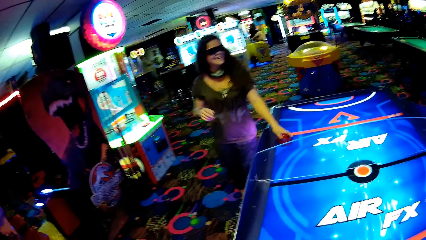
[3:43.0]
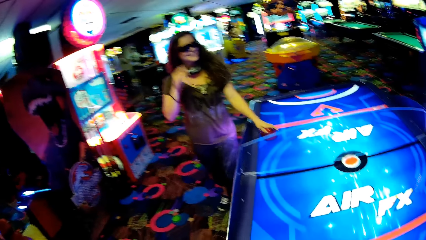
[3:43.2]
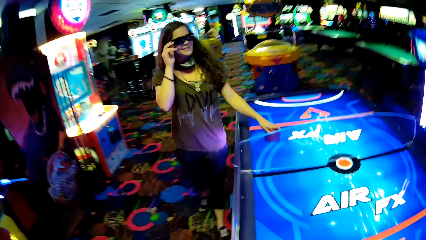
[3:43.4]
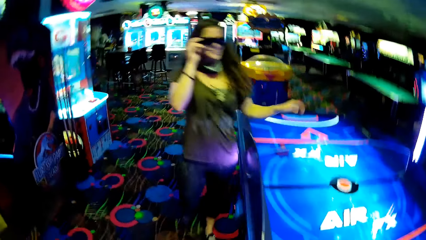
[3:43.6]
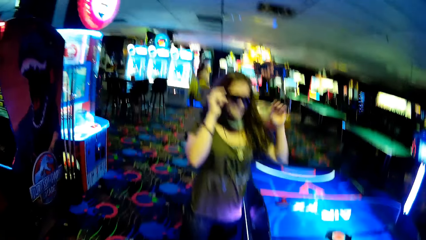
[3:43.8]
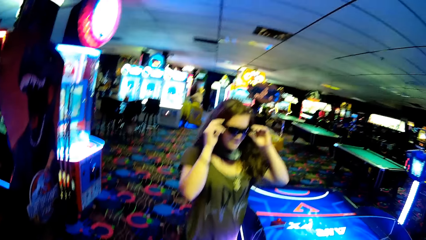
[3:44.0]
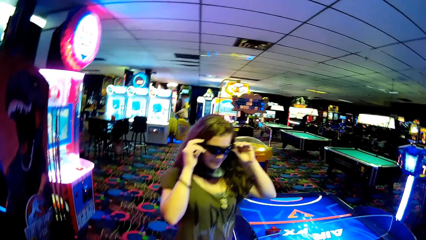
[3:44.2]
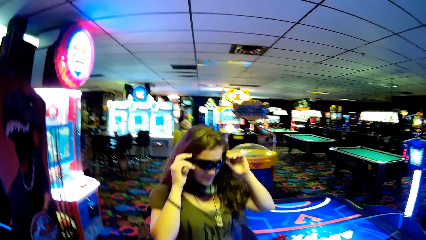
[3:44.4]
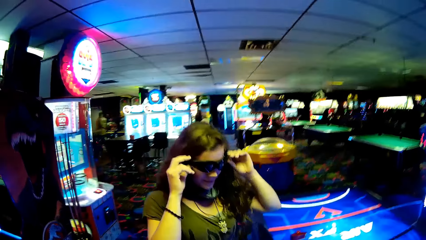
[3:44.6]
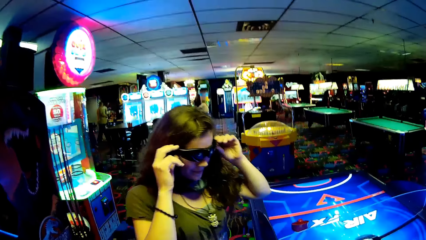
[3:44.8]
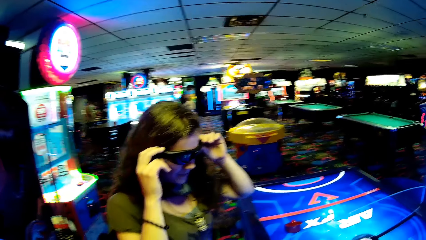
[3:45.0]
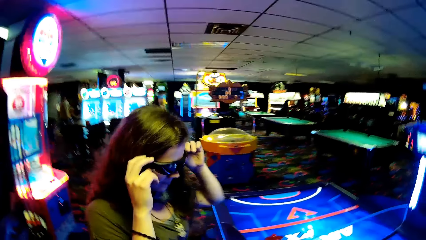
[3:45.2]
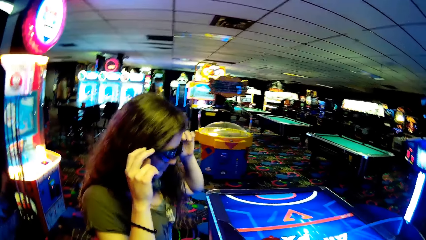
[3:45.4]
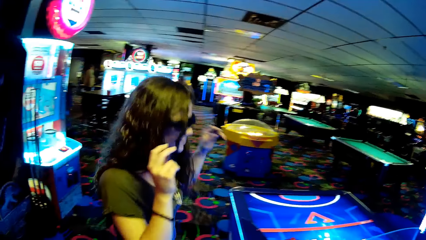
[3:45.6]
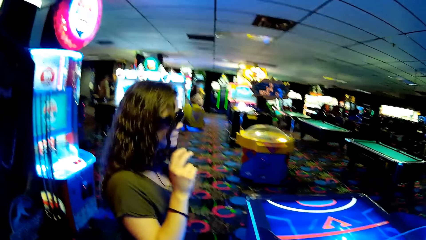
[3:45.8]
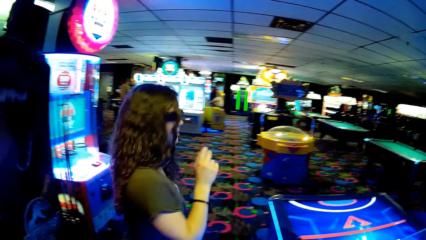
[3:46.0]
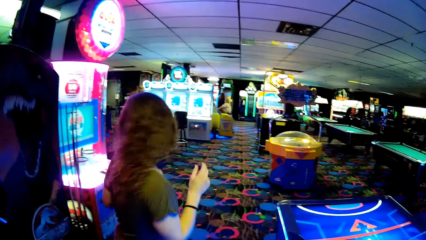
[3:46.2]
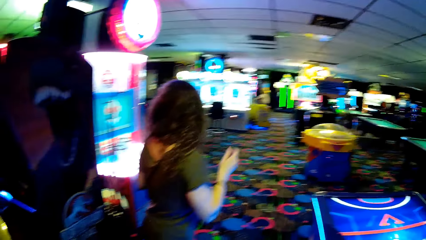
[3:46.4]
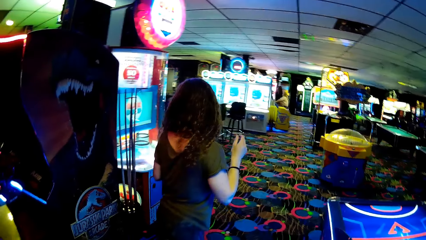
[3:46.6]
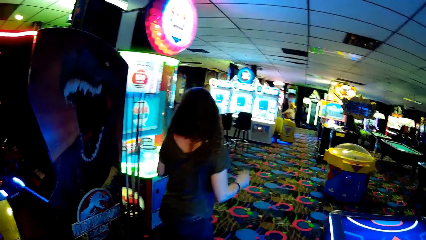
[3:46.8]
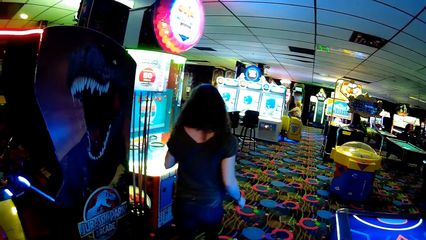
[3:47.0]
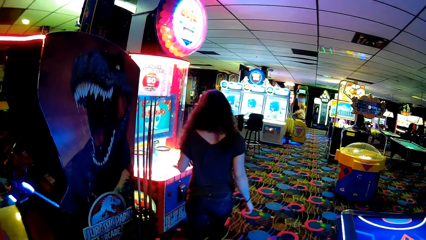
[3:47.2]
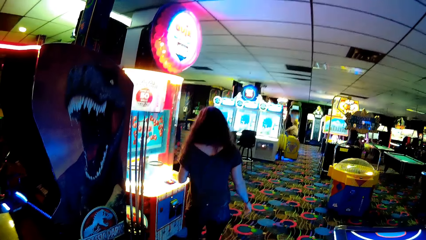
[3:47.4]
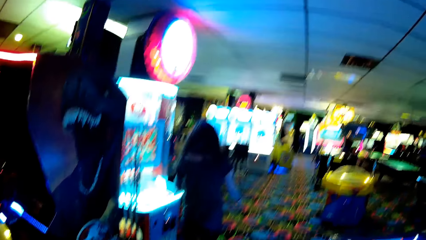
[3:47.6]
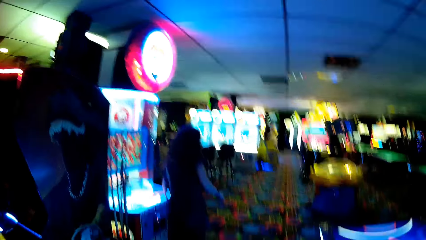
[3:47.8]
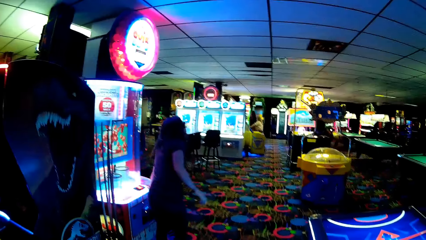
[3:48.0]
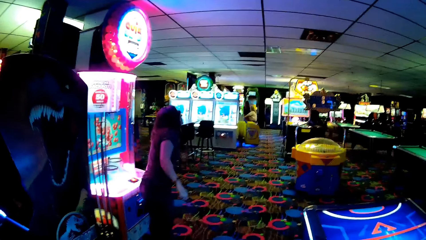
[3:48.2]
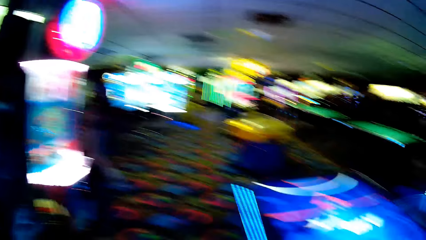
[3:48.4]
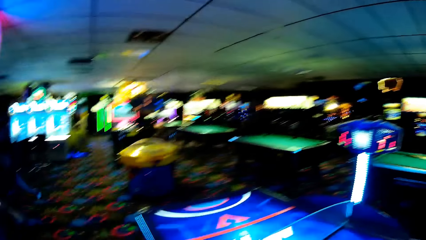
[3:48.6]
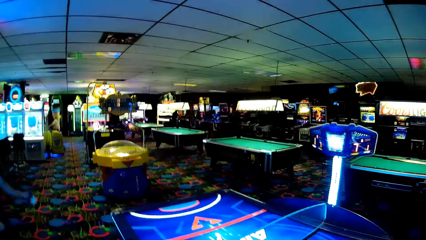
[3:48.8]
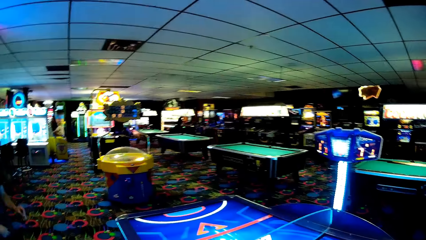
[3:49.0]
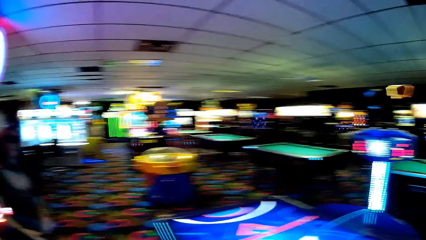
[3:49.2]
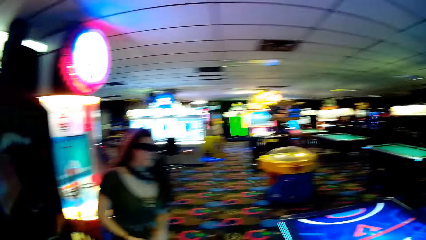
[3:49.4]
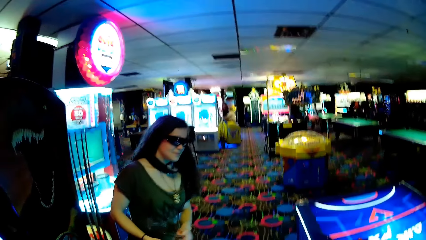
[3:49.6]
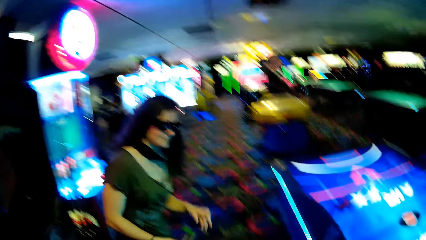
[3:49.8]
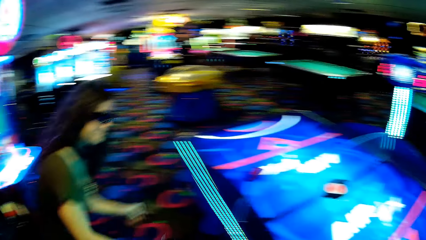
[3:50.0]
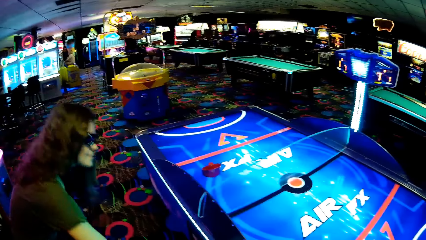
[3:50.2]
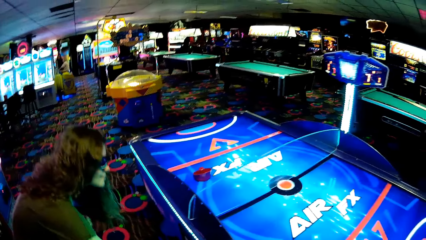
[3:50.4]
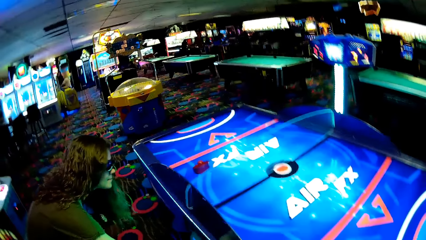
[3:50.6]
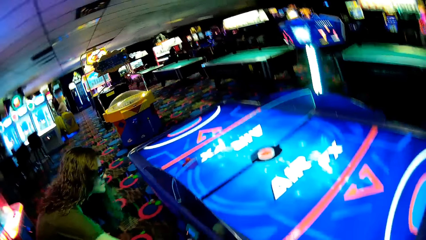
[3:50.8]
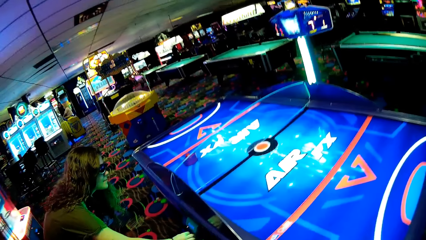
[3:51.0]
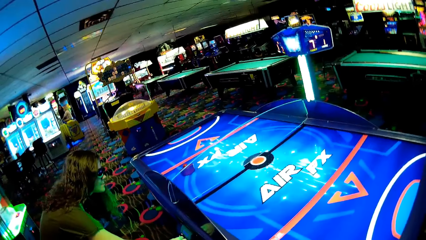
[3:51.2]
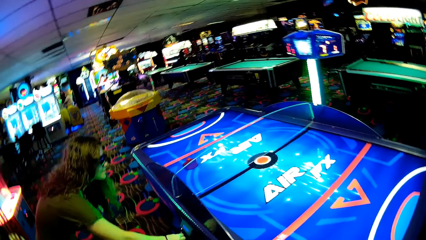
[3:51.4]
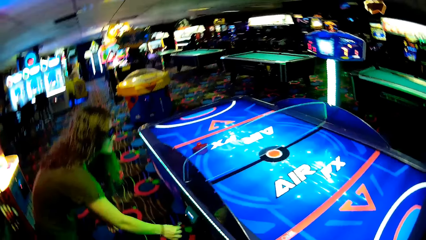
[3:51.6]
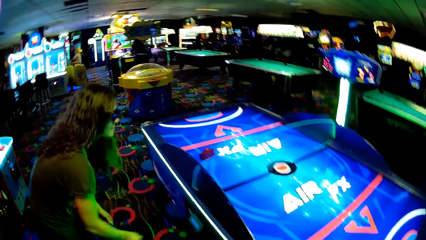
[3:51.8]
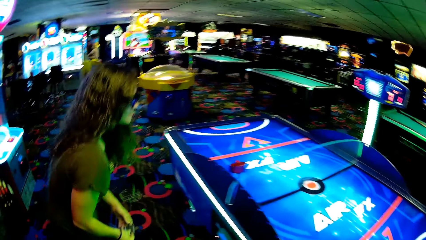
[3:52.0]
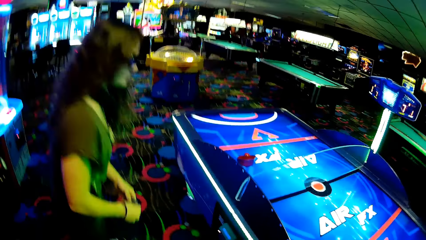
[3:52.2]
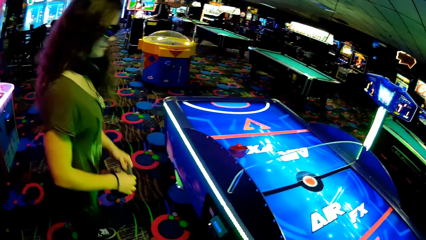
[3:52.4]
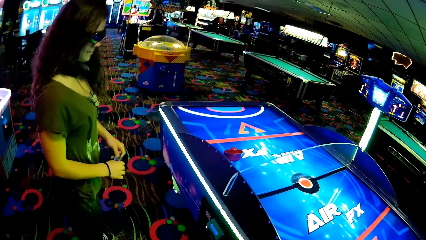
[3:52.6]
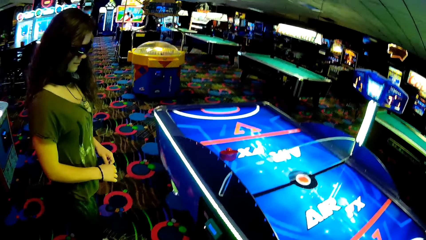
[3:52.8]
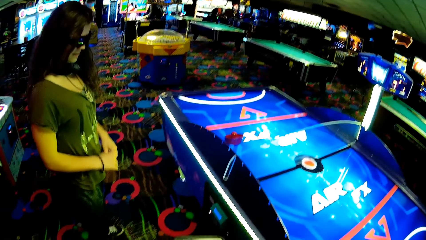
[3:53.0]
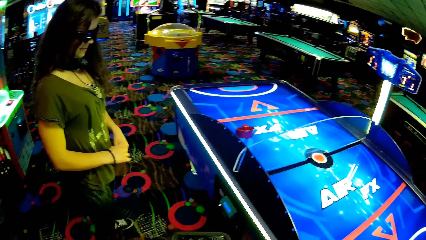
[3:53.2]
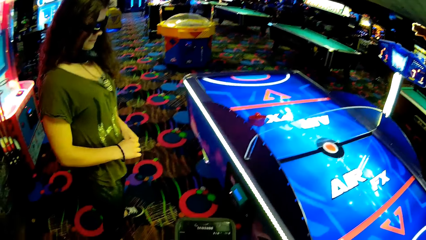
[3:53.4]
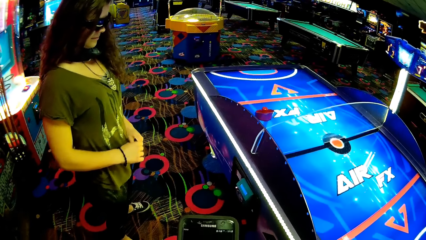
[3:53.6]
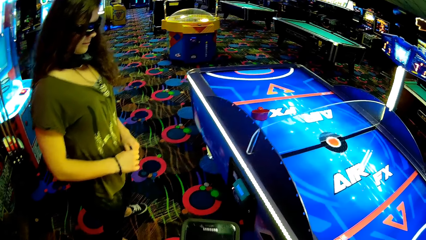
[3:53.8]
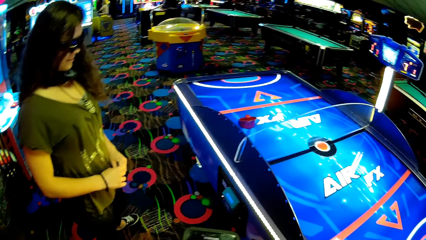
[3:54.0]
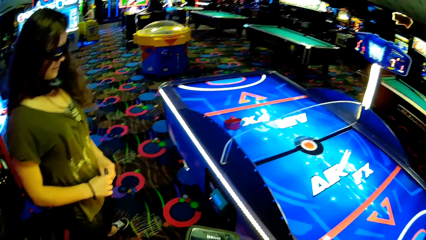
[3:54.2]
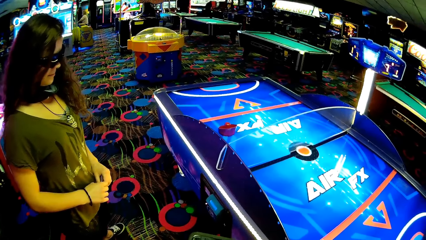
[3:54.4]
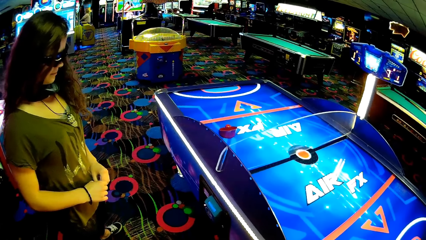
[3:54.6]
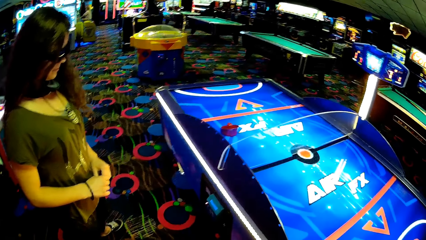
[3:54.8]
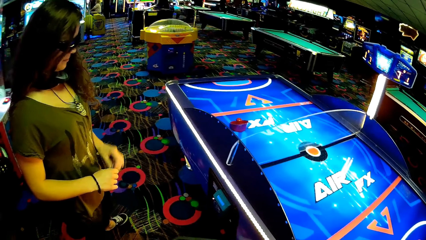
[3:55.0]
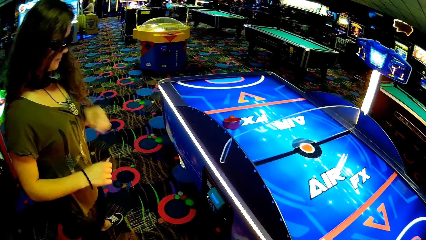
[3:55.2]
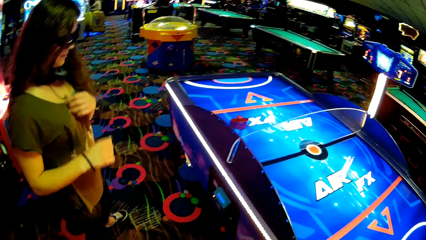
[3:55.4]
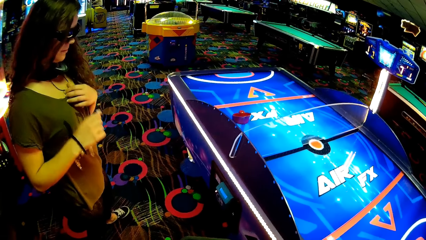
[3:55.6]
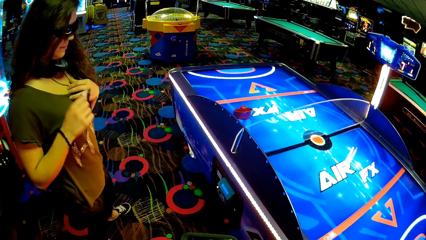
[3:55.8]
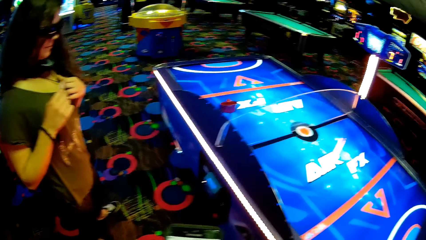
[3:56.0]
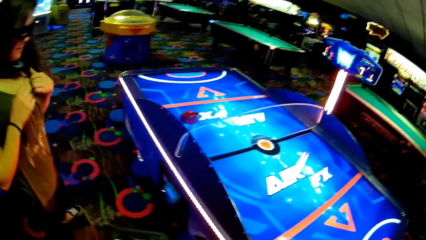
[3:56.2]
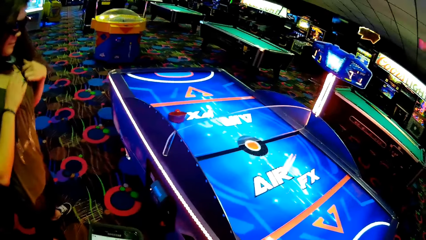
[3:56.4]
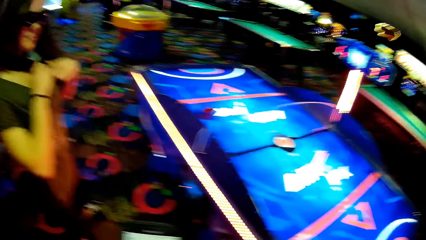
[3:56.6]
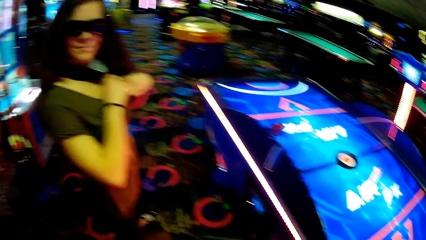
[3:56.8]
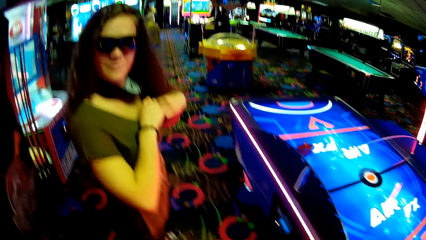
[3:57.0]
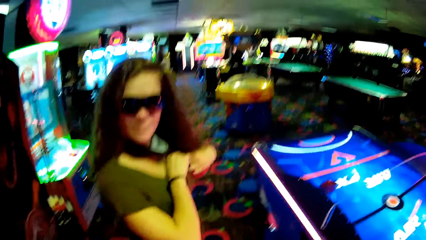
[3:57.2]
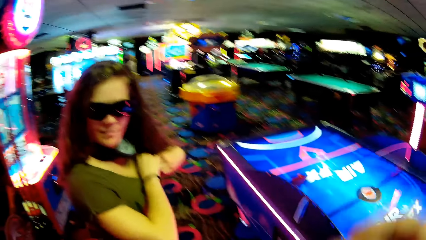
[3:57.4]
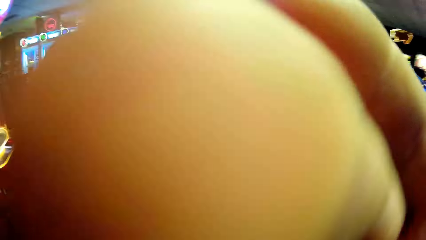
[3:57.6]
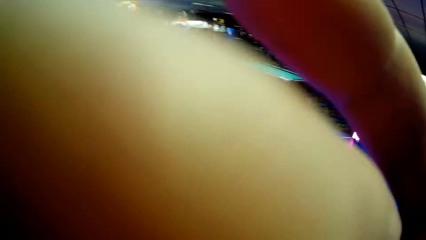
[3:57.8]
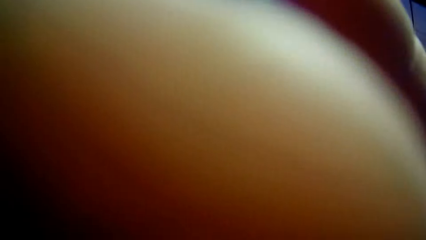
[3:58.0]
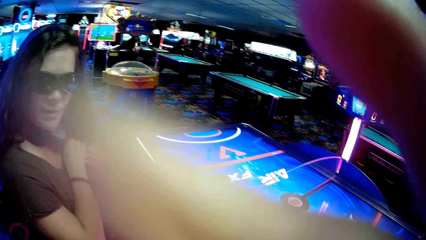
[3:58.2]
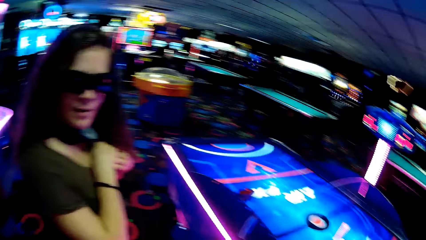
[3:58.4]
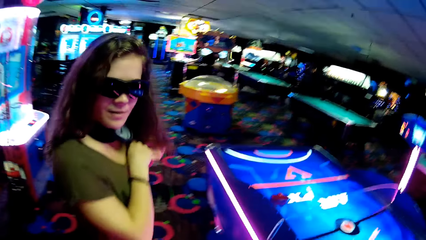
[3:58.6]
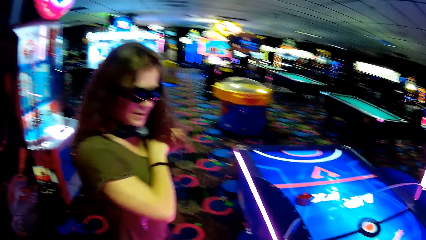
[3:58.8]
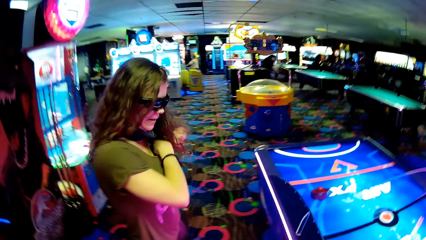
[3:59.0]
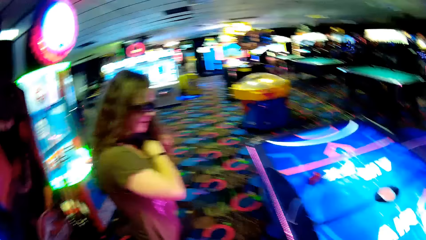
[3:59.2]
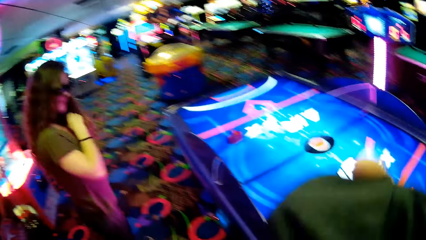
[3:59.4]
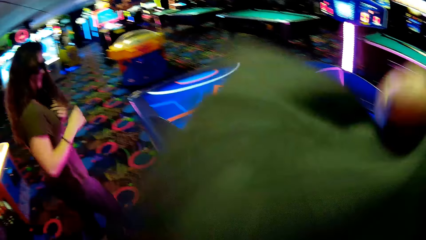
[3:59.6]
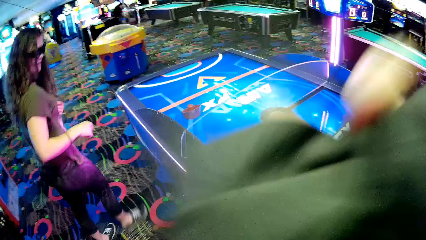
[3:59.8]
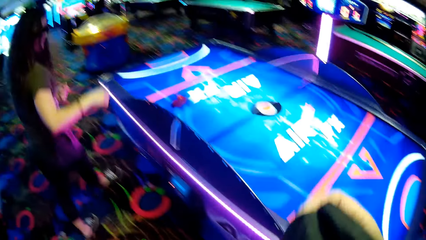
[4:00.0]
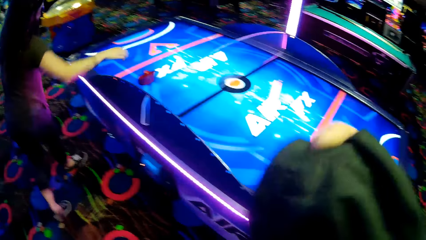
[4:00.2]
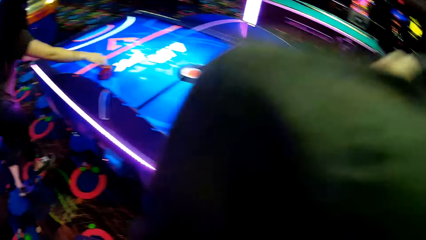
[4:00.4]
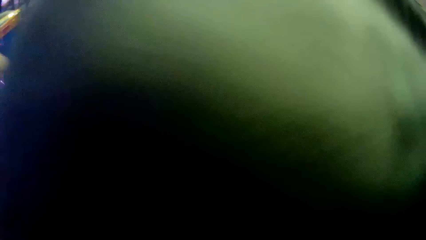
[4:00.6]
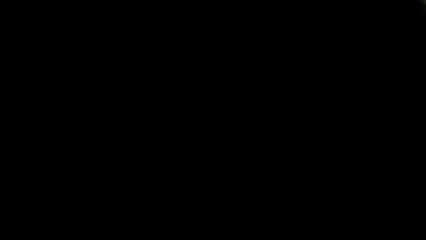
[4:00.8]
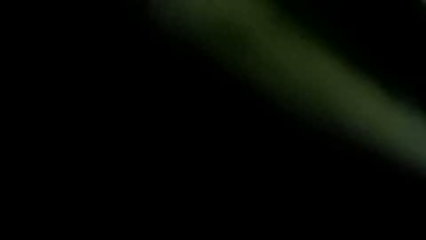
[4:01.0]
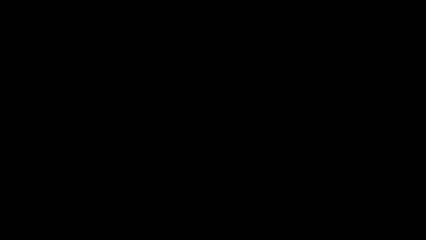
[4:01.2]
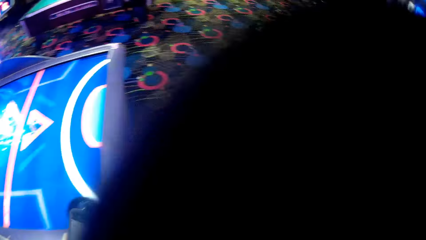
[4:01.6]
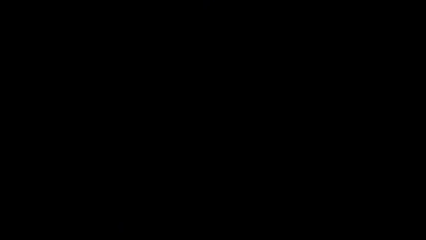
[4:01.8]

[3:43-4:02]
The camera wearer looks around. A woman walks. The camera wearer talks with the woman. The woman holds spectacles. The woman walks. The camera wearer looks around. The woman bends. The woman scans a card. The camera wearer talks with the woman. The woman stands. The camera wearer talks with the woman. The woman moves her hands. The camera wearer talks with the woman and looks around. They lift a hand and drop the hand. The woman walks. The camera wearer lifts a cloth. They look around.
